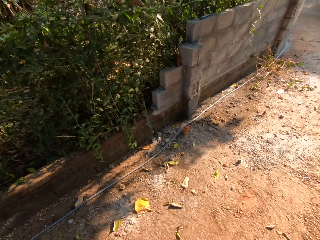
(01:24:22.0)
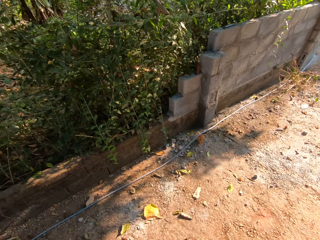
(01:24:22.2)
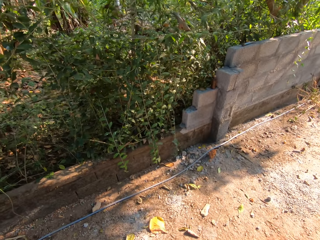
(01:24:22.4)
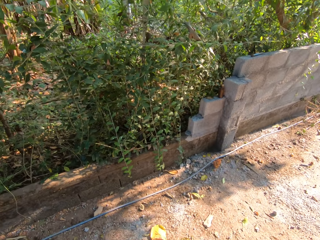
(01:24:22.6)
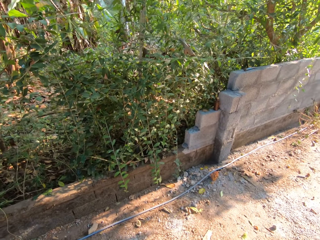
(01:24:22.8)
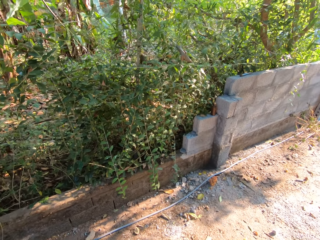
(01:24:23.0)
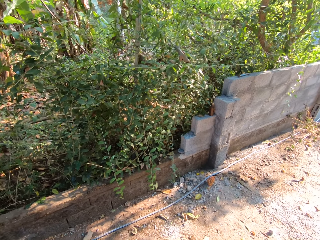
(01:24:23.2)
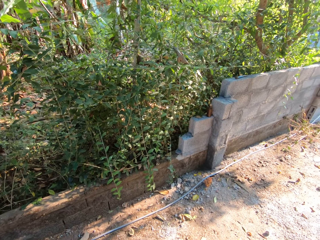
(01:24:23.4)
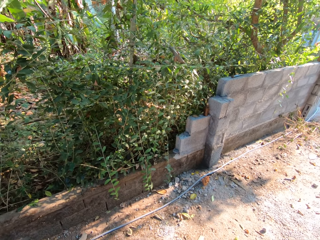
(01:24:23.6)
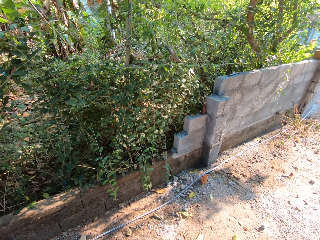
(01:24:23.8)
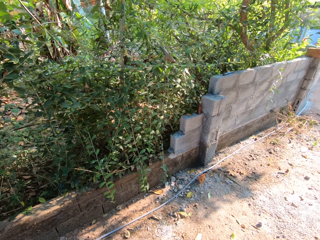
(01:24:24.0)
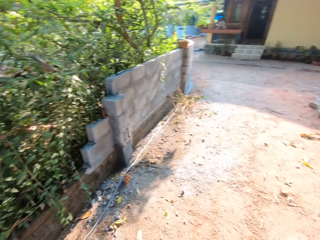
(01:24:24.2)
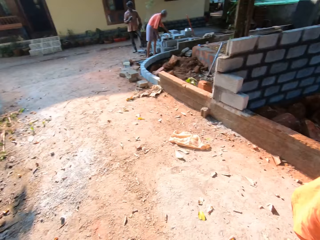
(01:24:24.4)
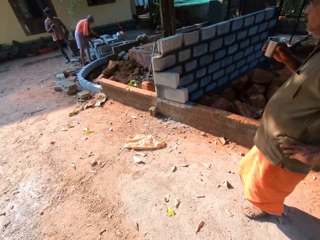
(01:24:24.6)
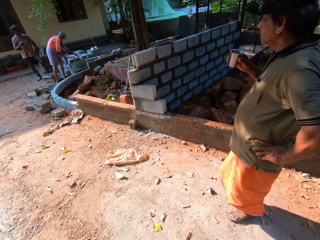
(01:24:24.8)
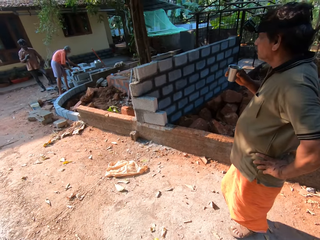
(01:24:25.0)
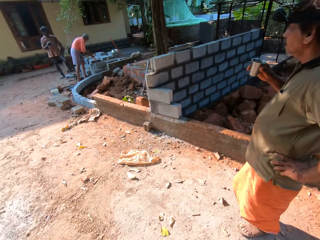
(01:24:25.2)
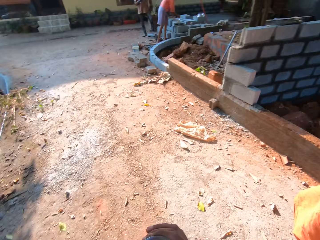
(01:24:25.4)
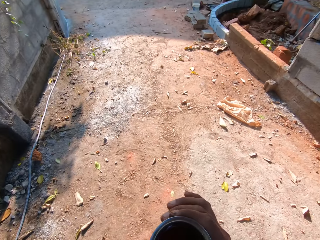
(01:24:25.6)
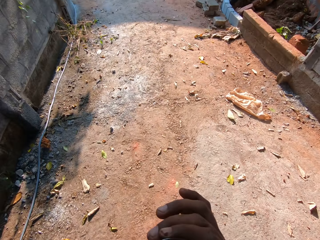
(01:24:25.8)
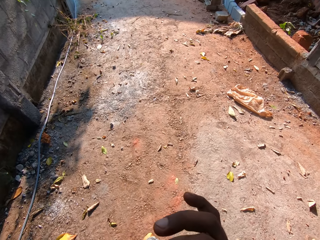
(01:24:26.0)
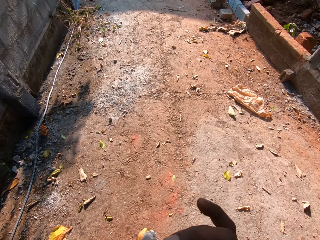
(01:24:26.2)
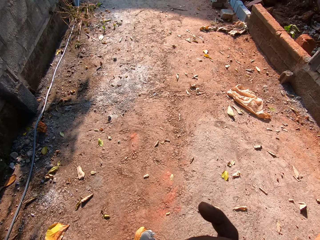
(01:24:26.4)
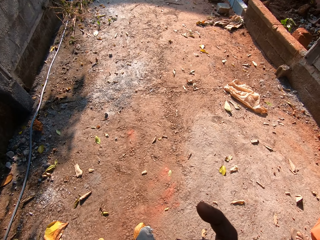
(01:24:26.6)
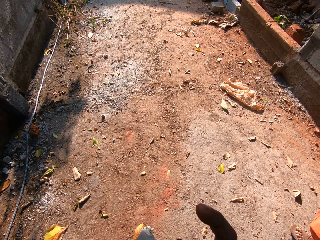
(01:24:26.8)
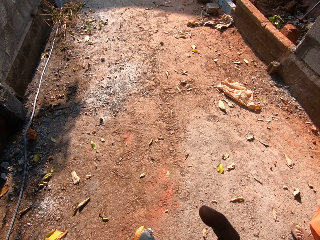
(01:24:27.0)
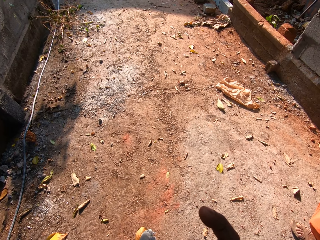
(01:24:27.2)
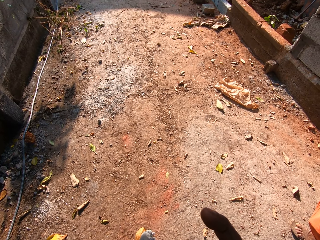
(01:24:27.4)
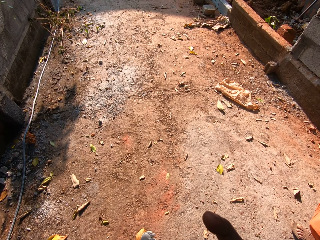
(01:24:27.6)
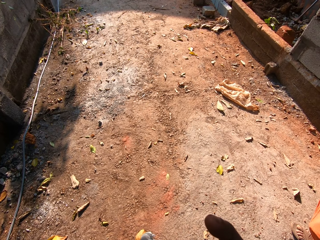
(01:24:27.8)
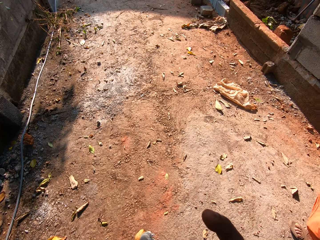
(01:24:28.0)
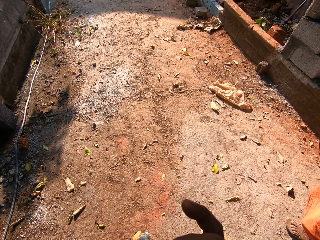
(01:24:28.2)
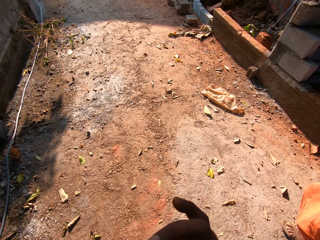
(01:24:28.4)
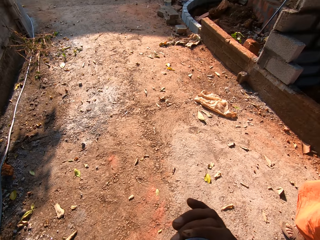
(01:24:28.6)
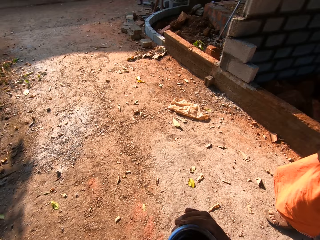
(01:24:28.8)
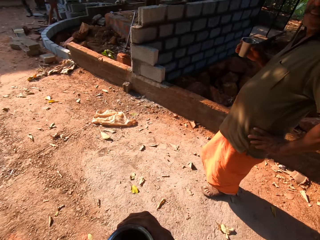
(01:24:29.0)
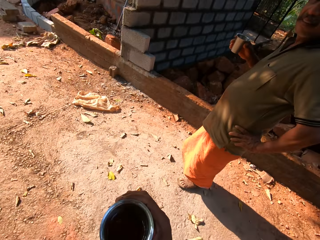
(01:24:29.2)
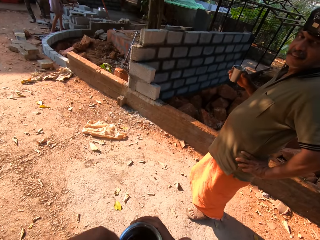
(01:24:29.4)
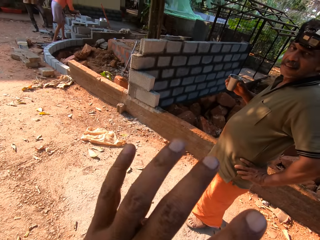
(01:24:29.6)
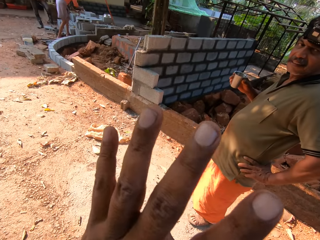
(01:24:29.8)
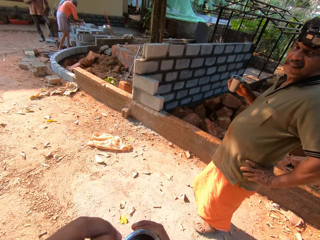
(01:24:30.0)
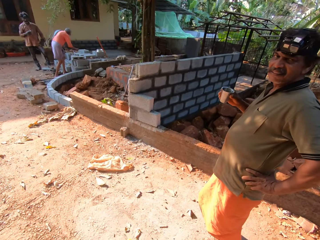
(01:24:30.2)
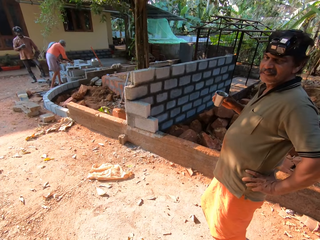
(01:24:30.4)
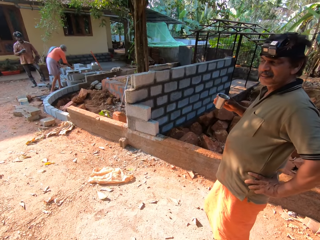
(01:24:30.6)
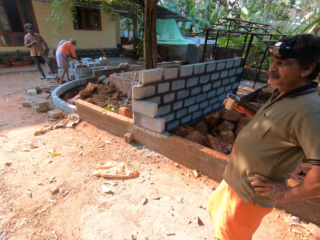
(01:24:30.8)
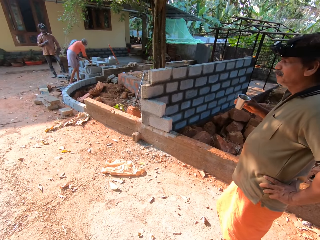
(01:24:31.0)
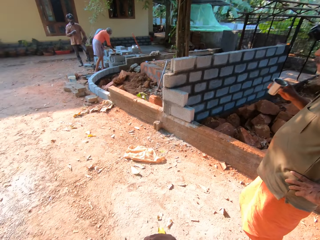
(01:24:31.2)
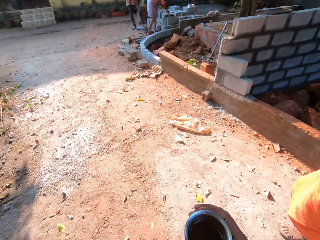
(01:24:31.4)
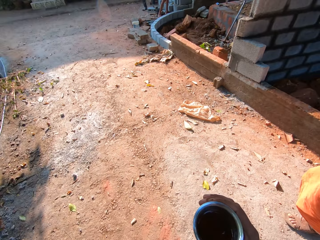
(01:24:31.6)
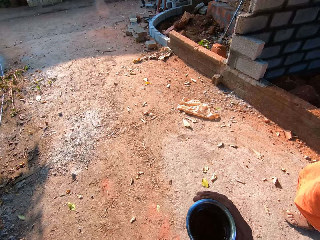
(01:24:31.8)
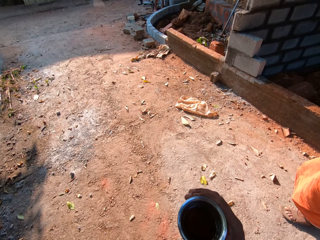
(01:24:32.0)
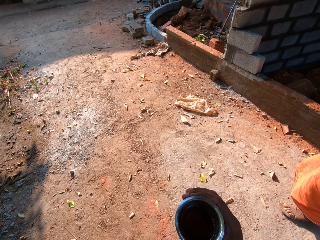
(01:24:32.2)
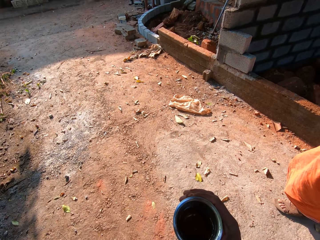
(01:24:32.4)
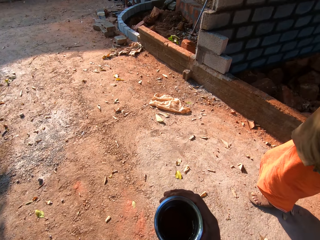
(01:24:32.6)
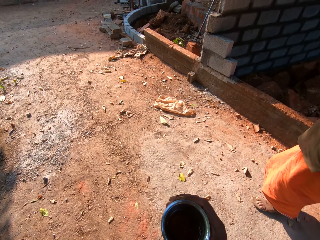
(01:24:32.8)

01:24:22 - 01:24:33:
The camera wearer looks around. They drink from a glass. They interact with a person.

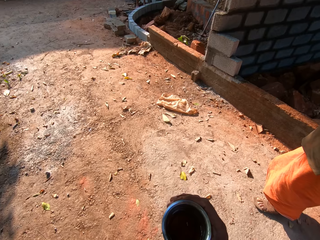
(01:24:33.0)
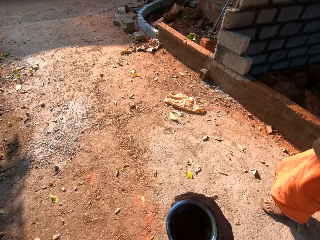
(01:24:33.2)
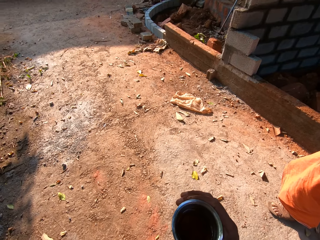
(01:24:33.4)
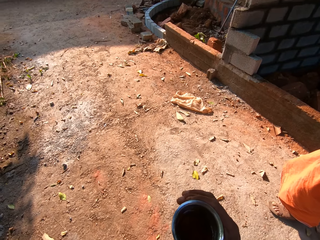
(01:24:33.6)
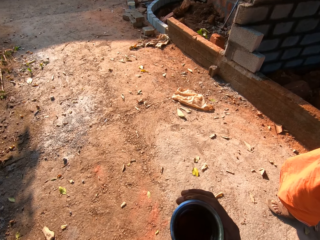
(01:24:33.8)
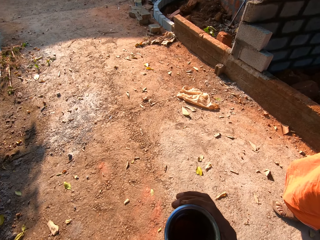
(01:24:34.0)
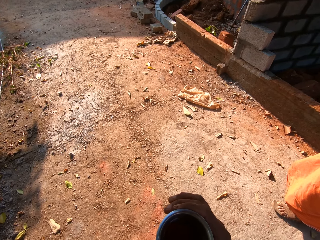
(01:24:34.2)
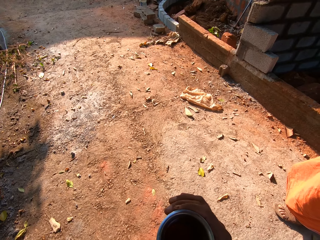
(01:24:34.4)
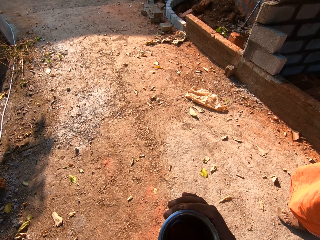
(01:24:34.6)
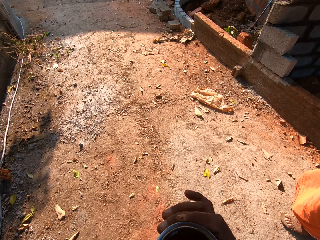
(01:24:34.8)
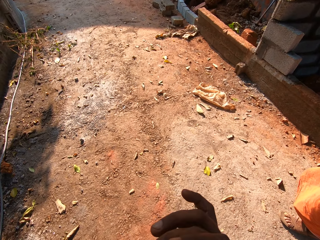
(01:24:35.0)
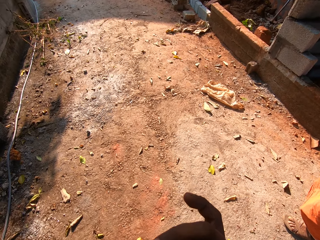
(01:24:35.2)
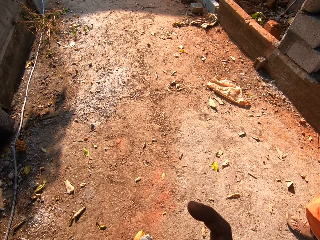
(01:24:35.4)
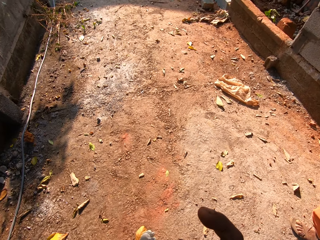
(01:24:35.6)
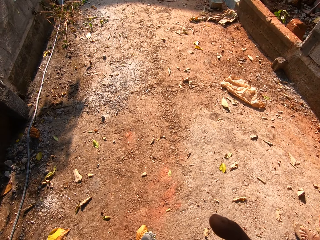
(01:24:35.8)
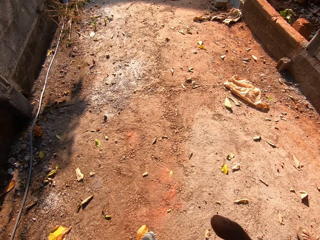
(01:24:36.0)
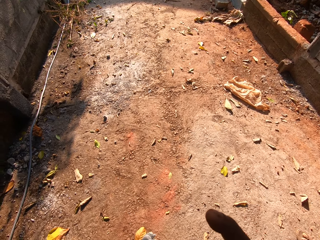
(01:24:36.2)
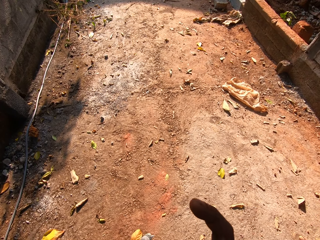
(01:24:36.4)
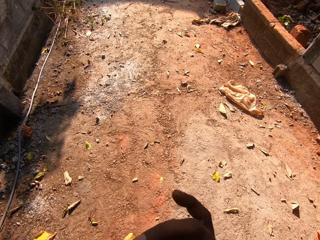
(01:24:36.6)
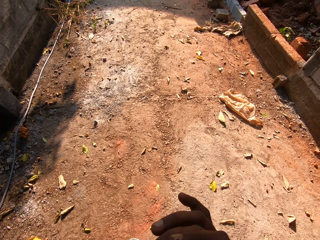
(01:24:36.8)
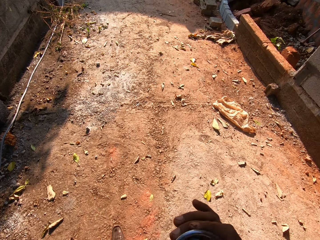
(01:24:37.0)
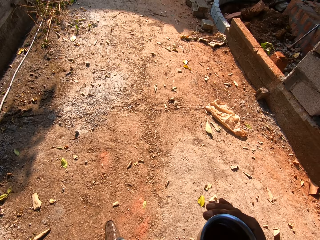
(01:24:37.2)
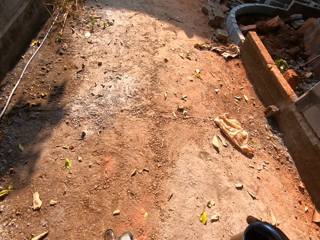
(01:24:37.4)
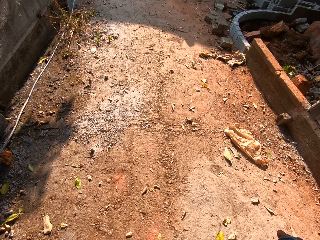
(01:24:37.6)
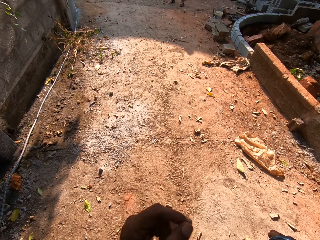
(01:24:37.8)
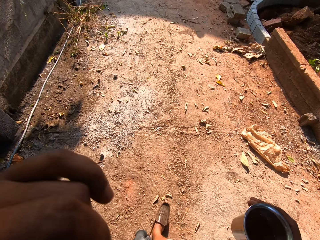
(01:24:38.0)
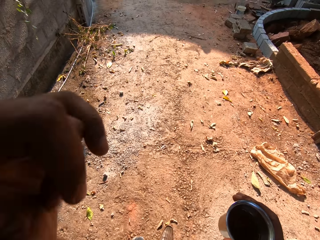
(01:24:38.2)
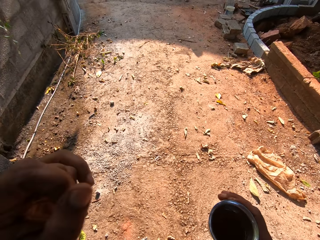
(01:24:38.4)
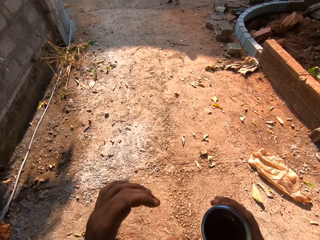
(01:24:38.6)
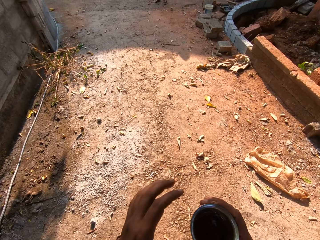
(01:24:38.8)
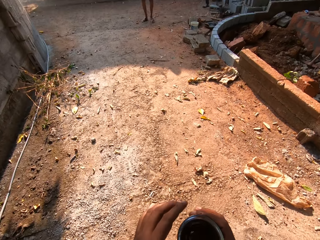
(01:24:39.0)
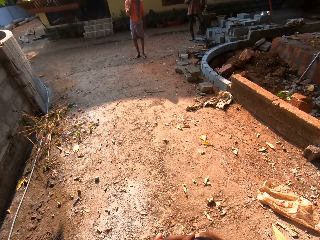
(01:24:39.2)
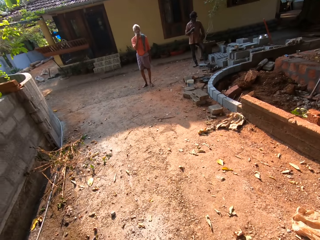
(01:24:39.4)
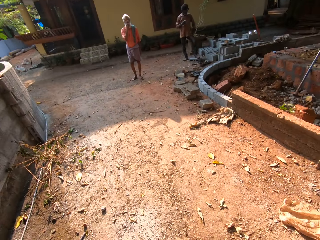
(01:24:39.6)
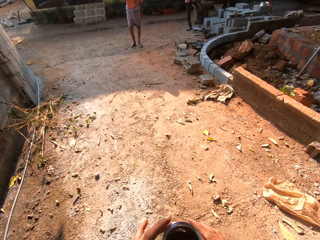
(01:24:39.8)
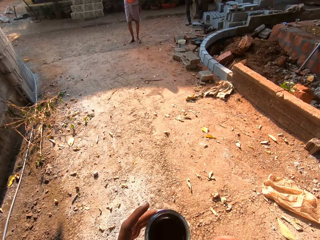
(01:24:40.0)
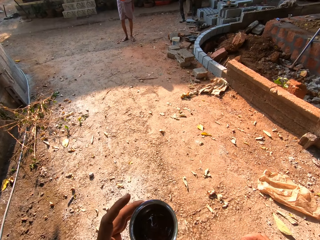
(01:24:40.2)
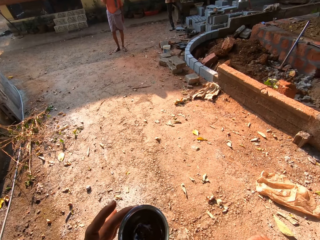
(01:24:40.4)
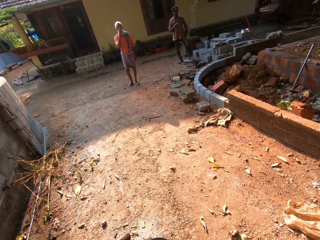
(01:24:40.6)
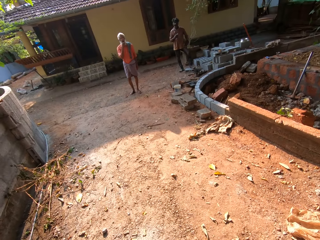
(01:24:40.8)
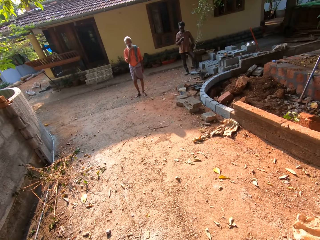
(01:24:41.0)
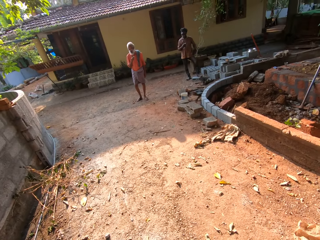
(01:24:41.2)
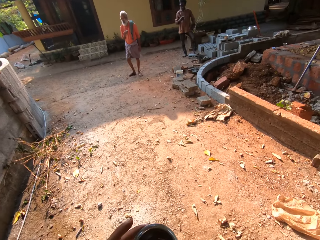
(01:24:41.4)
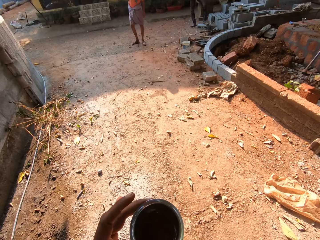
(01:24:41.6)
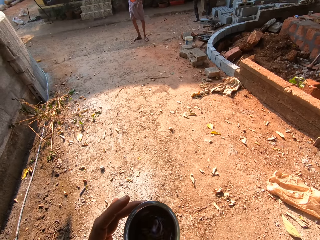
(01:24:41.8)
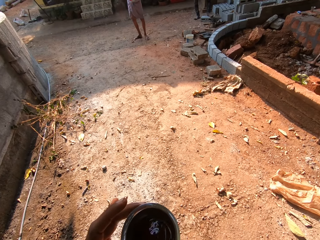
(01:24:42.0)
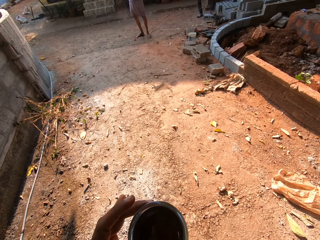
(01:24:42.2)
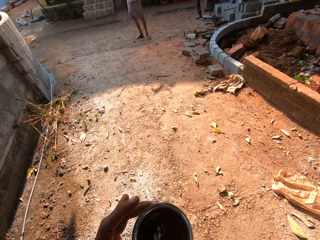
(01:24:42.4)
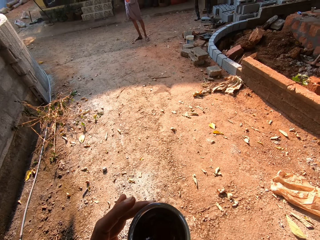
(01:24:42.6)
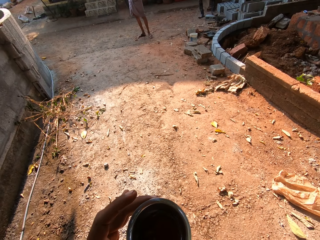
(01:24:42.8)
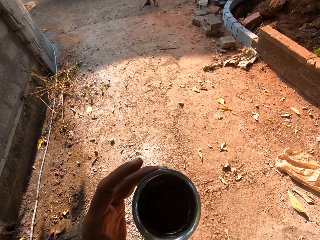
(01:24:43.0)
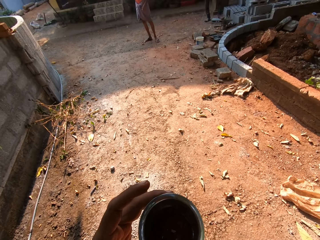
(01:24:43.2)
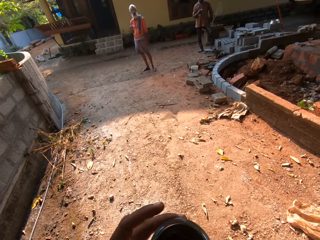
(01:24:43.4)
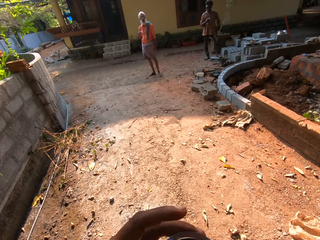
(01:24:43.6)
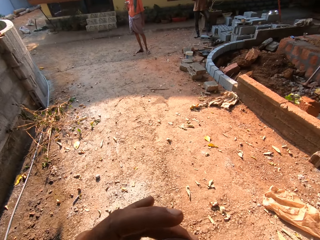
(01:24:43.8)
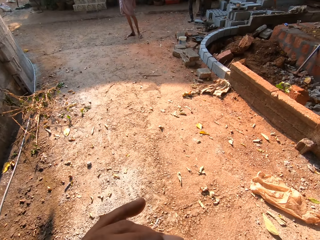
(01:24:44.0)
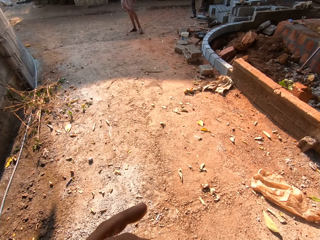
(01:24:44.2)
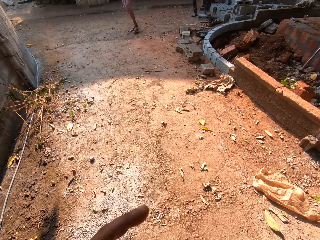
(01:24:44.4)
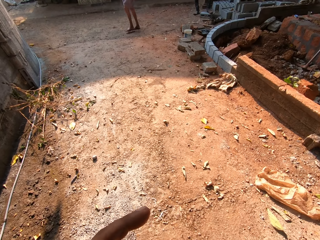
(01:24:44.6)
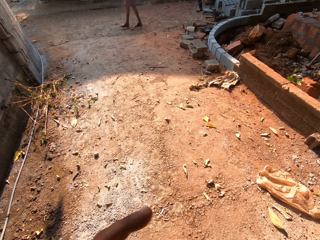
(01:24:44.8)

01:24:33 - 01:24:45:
The camera wearer drinks some juice from a cup with his right hand. He walks across the path. He converses with a man.
